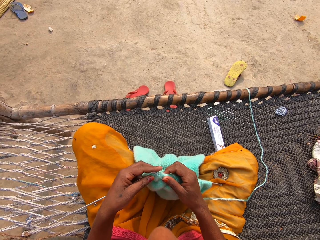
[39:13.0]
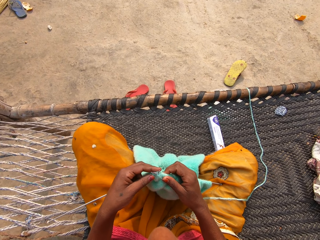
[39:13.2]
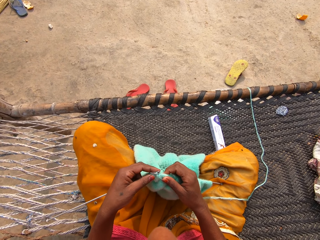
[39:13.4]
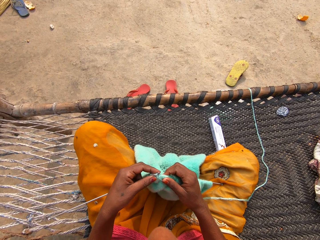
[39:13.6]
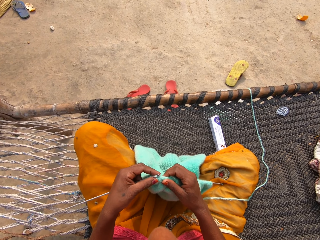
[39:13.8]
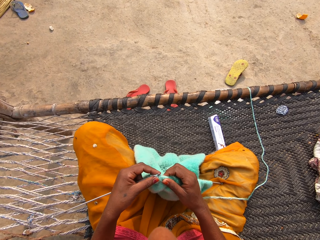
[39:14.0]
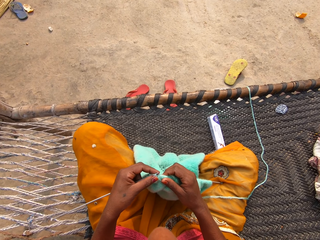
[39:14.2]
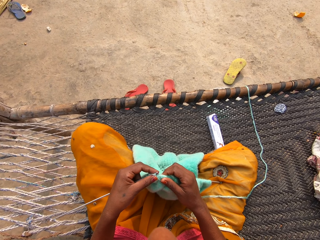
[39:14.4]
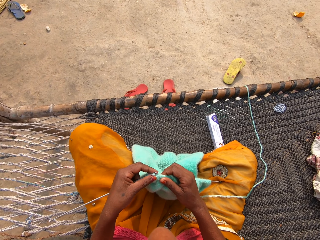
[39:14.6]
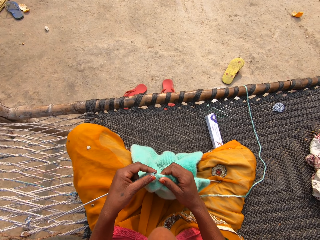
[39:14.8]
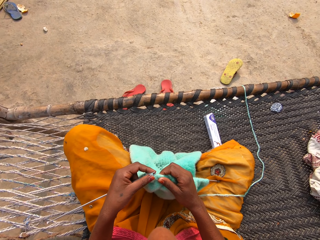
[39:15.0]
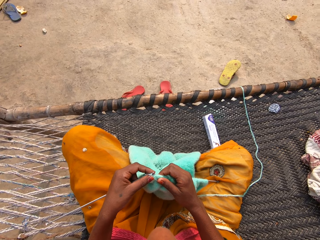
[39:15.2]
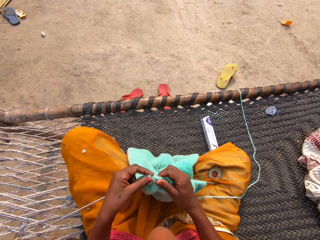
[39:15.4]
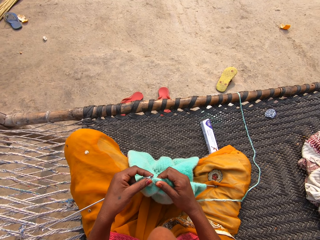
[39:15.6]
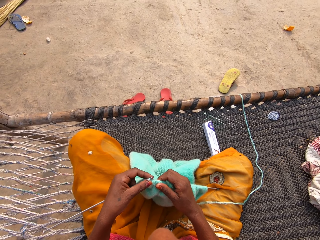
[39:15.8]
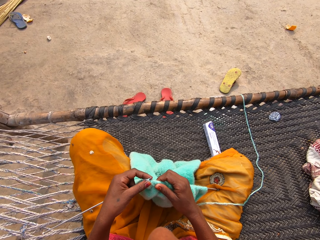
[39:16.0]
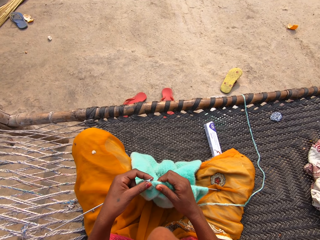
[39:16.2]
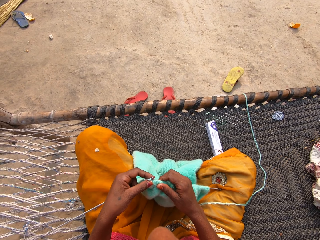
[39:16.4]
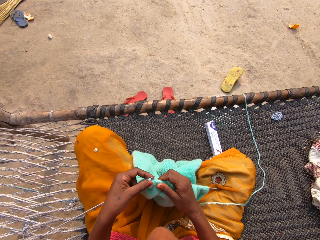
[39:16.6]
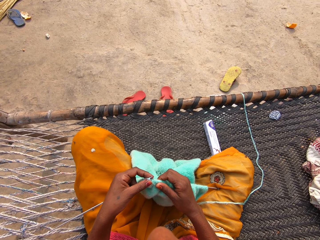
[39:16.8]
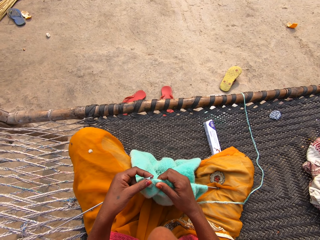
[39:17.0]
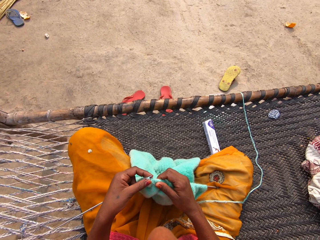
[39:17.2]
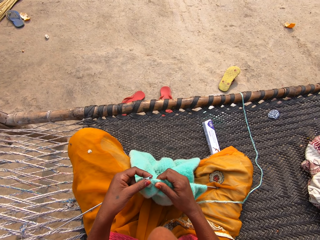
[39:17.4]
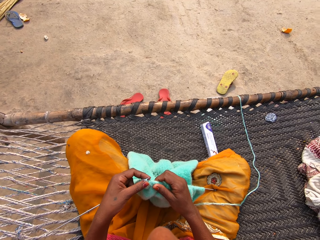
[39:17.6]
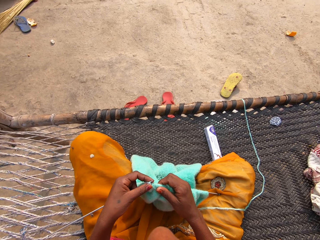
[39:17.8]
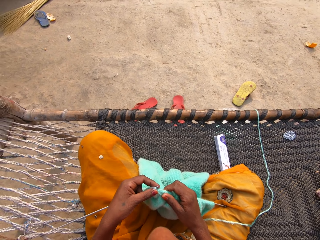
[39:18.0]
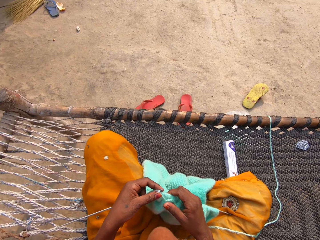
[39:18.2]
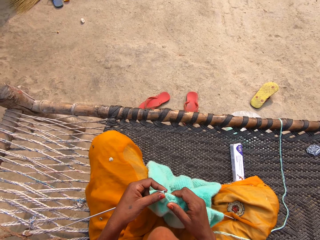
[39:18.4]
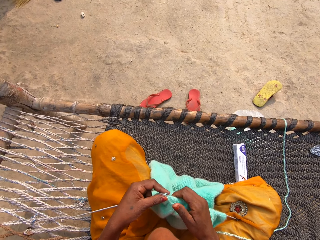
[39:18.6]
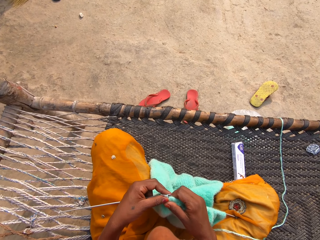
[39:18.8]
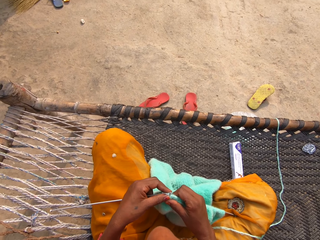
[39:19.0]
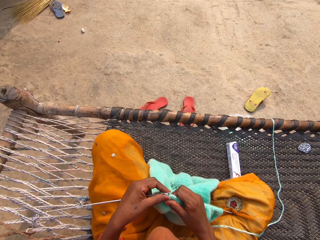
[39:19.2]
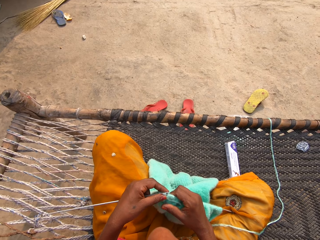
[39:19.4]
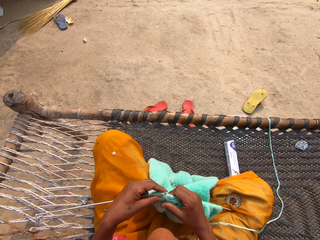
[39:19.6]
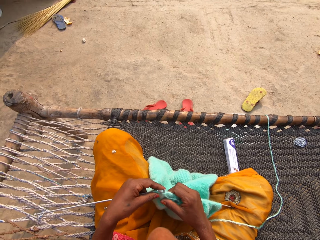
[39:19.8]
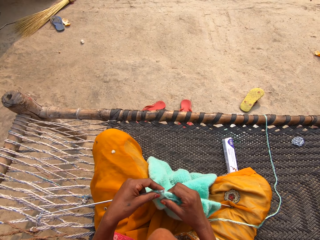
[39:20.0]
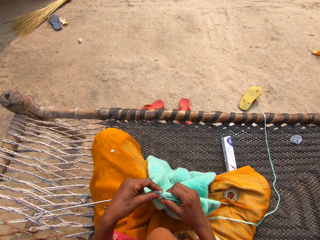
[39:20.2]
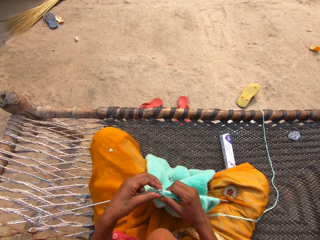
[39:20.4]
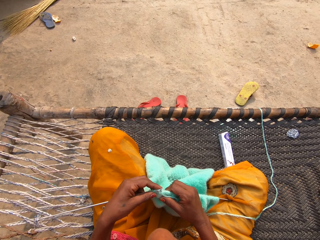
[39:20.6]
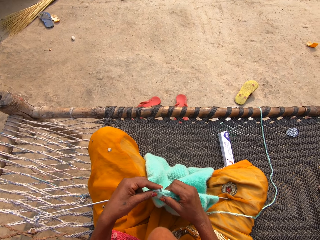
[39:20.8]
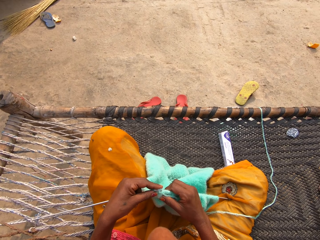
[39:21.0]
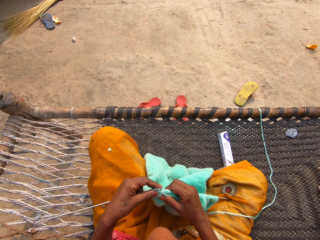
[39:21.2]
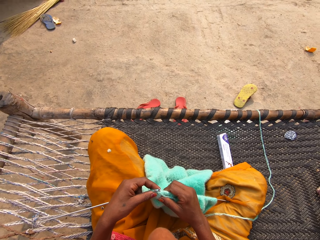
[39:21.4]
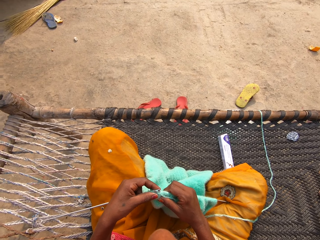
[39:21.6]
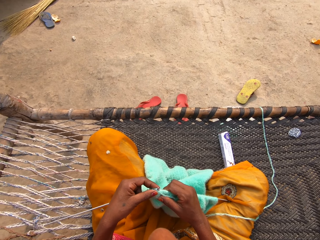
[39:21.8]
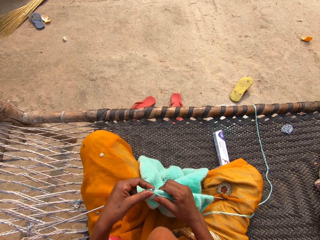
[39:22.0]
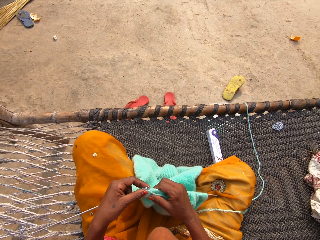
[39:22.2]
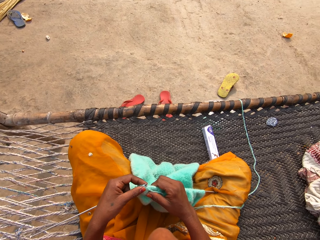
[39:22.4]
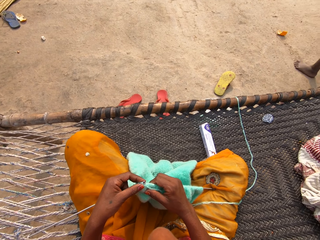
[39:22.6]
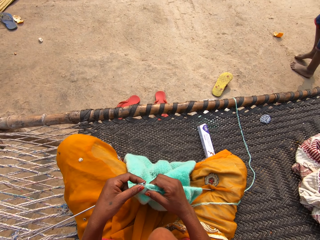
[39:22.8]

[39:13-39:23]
The camera wearer stares at the fabric.

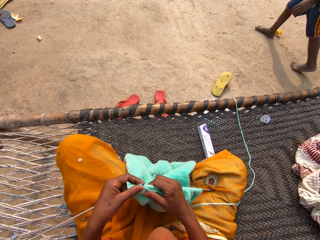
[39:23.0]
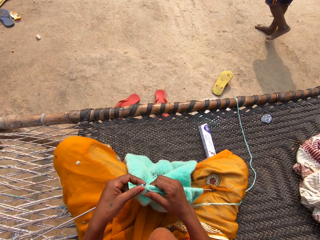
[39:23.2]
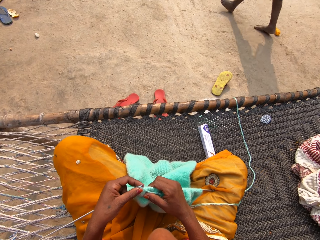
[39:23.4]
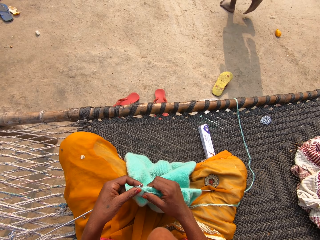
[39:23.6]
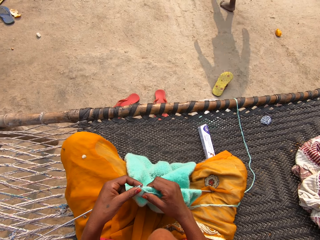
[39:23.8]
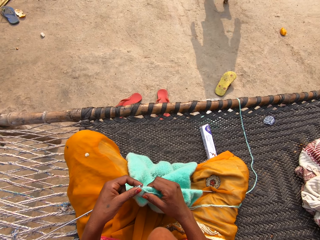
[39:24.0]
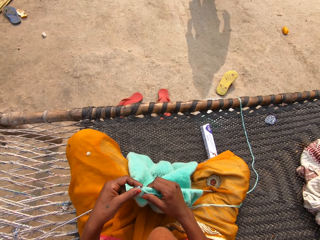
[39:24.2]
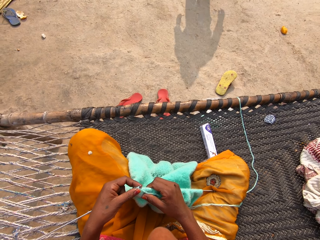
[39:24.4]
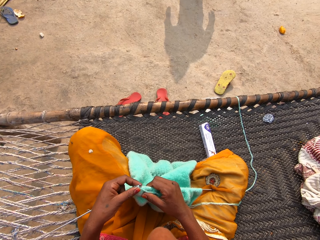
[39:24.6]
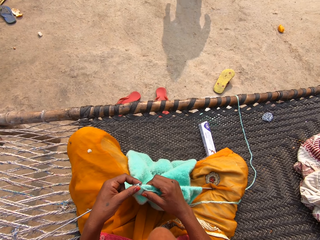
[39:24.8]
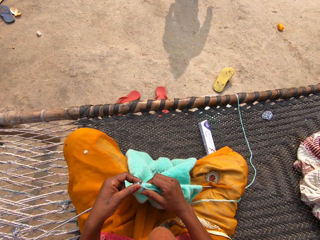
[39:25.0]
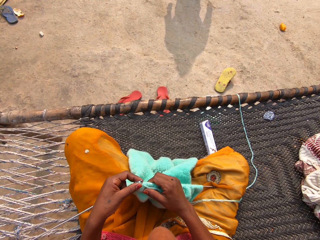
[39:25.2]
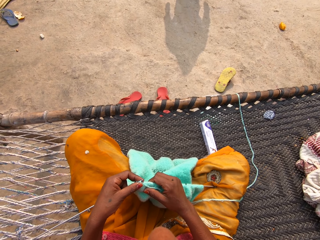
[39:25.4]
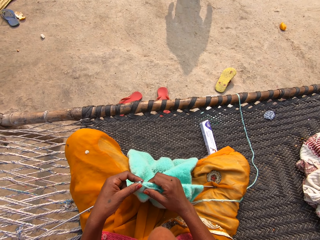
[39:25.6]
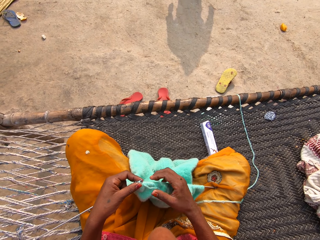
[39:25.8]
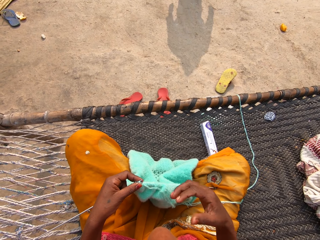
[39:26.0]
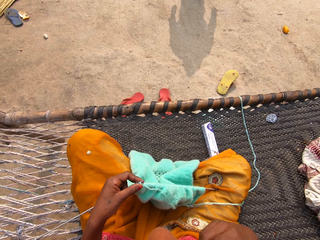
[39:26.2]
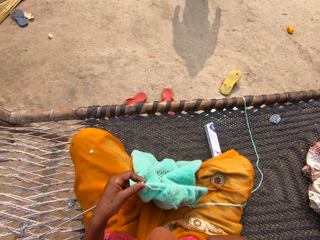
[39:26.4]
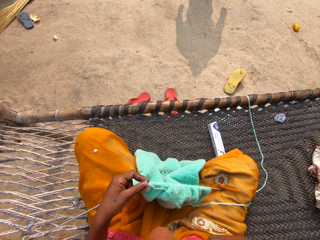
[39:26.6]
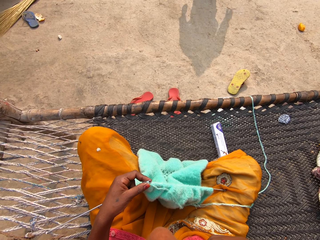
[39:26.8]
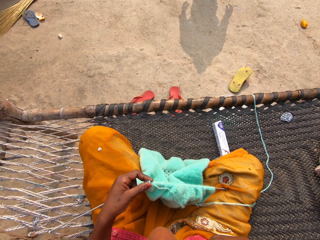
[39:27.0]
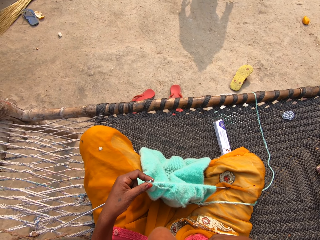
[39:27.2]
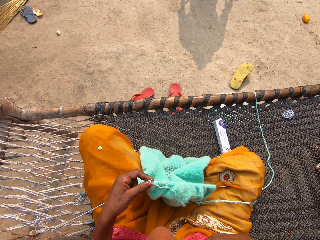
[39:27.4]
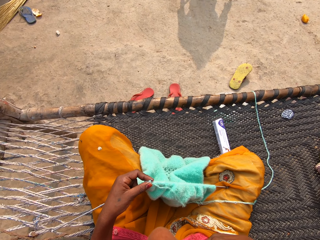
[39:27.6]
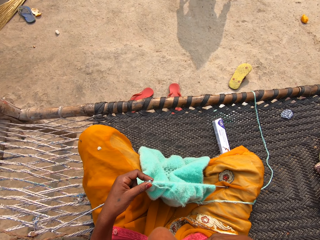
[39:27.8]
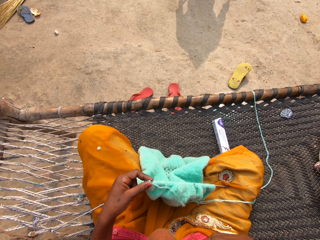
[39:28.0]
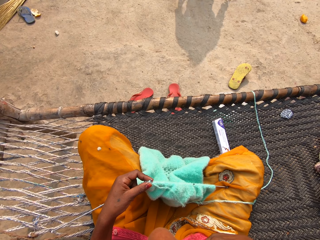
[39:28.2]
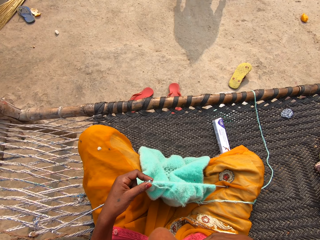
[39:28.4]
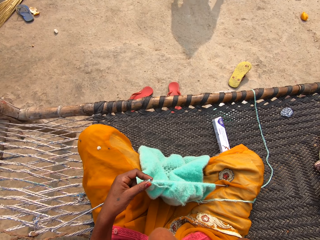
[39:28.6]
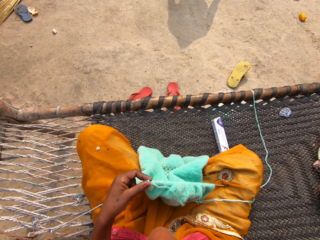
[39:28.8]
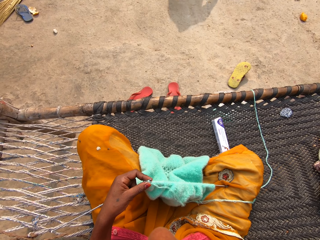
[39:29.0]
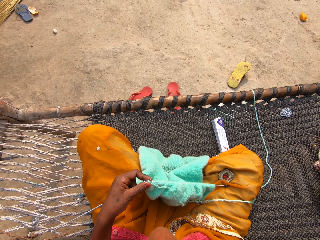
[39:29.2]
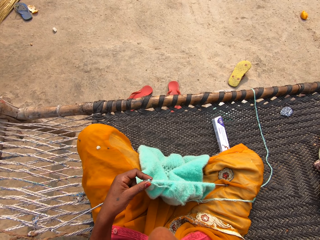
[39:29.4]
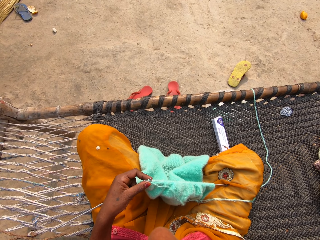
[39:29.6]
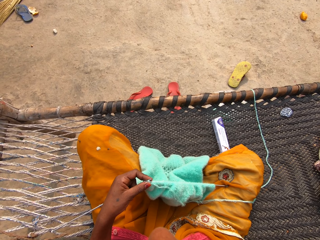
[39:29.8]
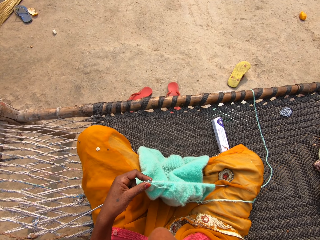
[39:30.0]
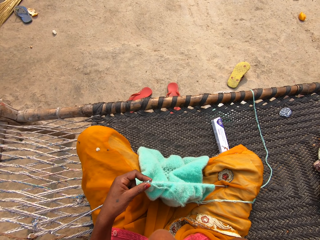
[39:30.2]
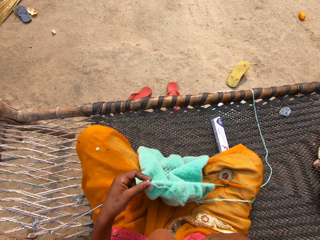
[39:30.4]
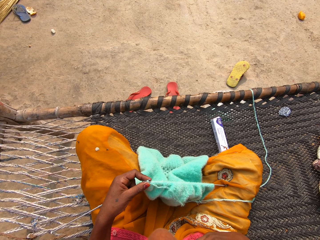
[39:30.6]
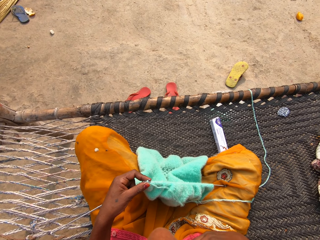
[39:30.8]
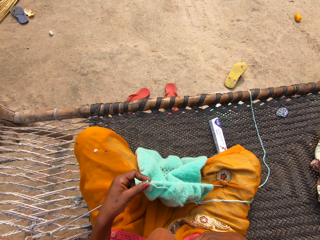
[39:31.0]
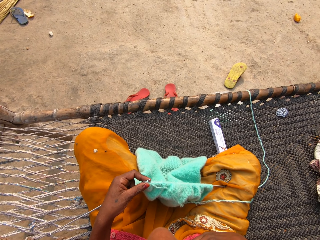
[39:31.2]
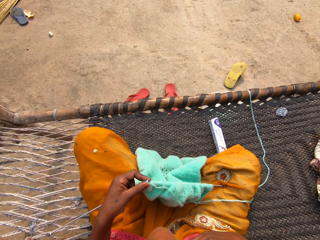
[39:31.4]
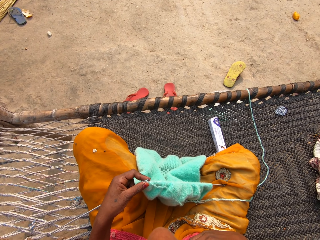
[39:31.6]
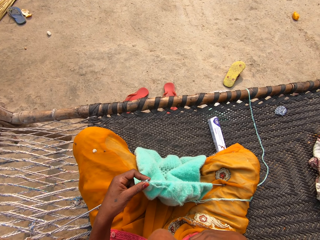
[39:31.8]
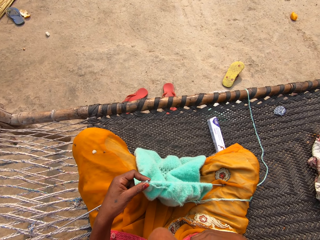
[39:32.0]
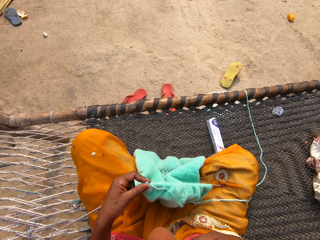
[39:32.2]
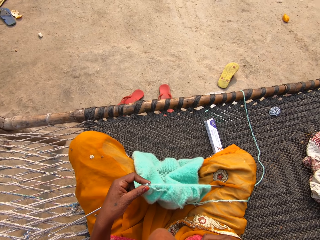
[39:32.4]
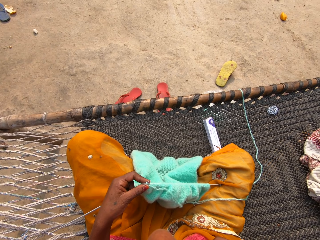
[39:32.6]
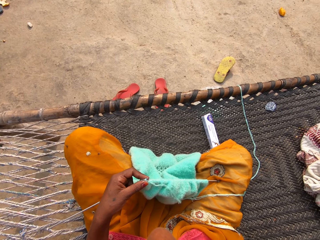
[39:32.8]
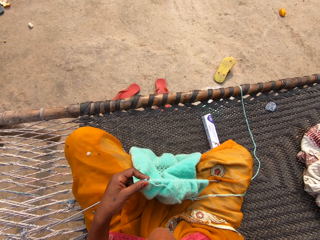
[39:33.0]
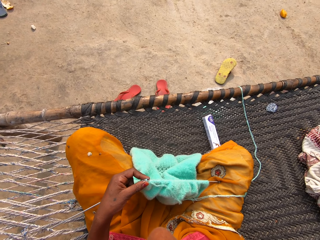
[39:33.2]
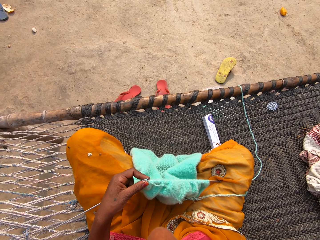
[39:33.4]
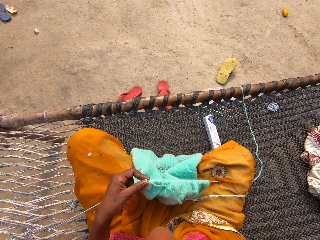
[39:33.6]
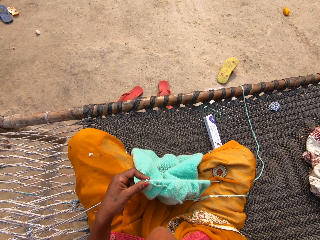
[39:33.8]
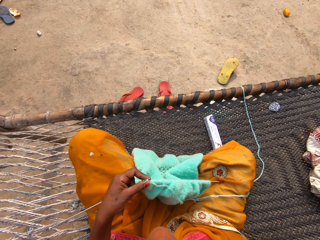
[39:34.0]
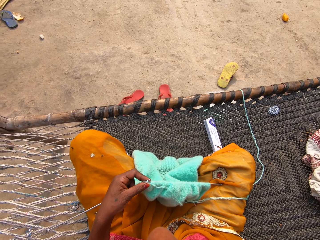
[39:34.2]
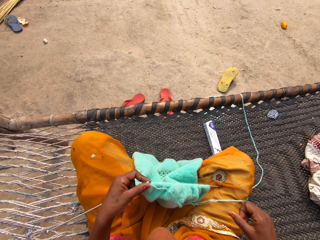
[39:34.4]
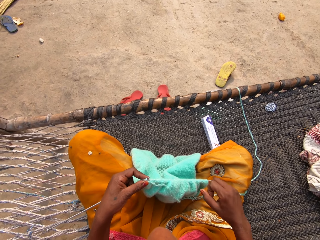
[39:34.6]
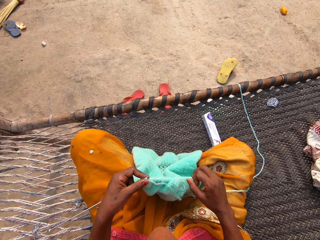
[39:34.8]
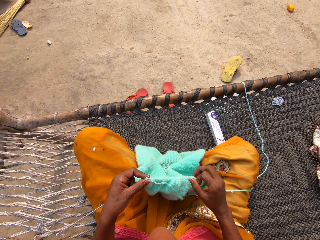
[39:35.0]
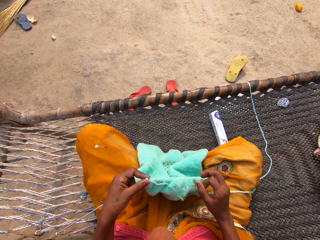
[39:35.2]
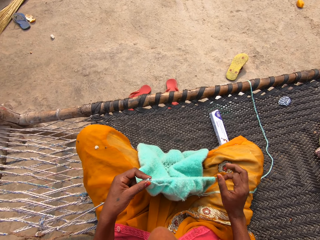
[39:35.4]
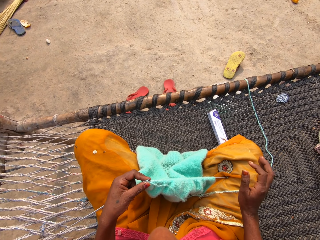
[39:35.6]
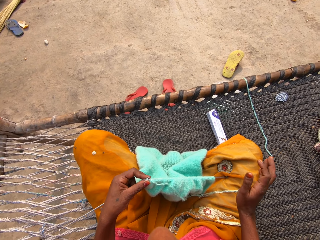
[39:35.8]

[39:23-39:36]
A man walks in front of the camera wearer. The camera wearer lifts her right hand. She holds the knitting pins and yarn with her left hand. She touches her face with her right hand.
